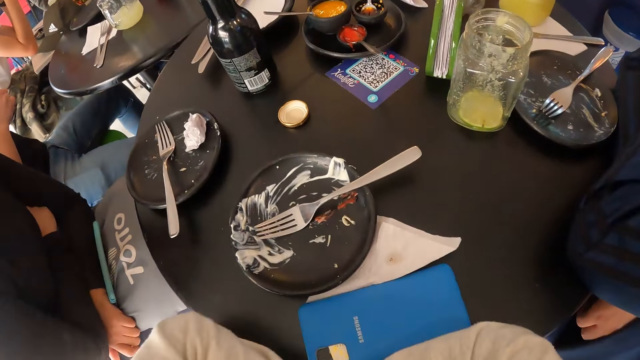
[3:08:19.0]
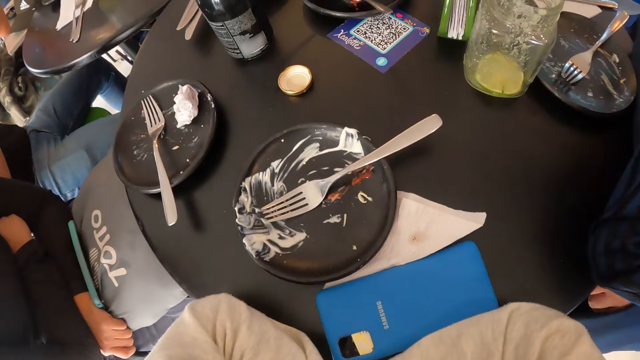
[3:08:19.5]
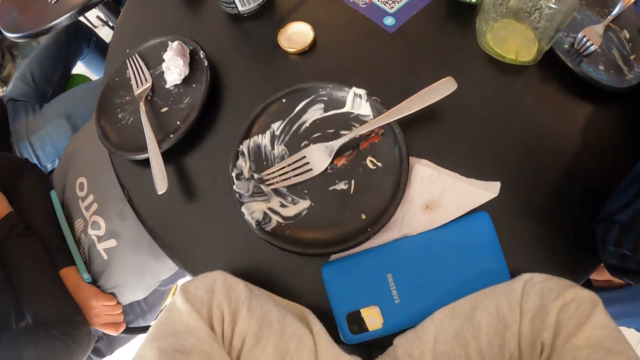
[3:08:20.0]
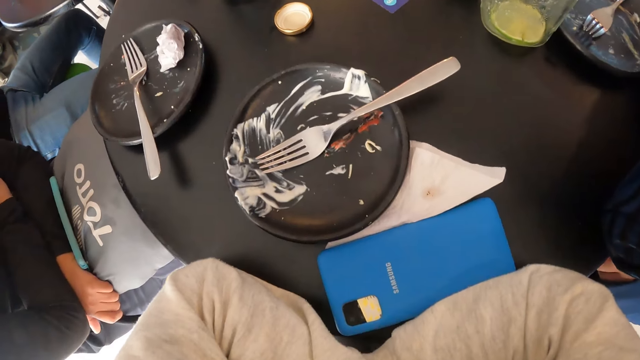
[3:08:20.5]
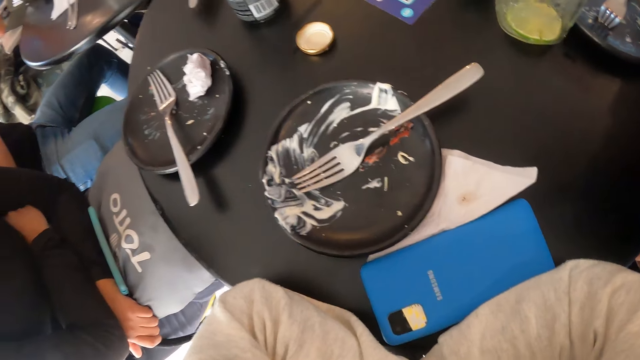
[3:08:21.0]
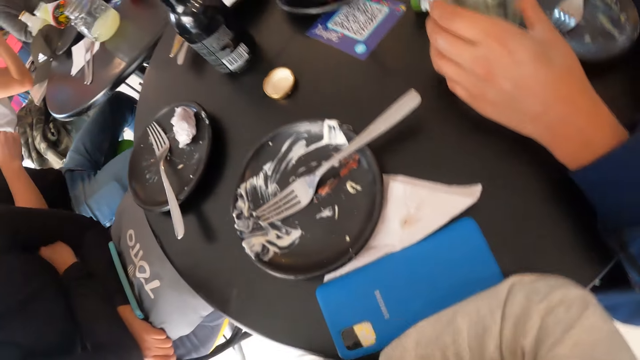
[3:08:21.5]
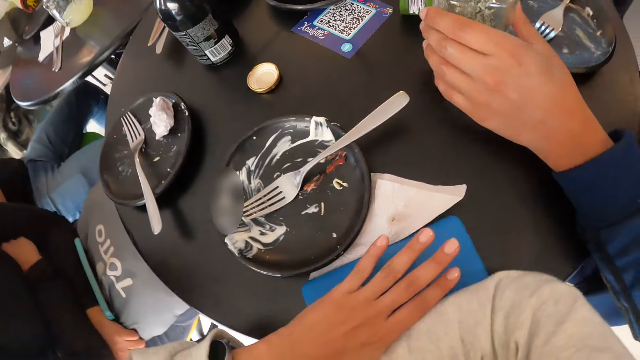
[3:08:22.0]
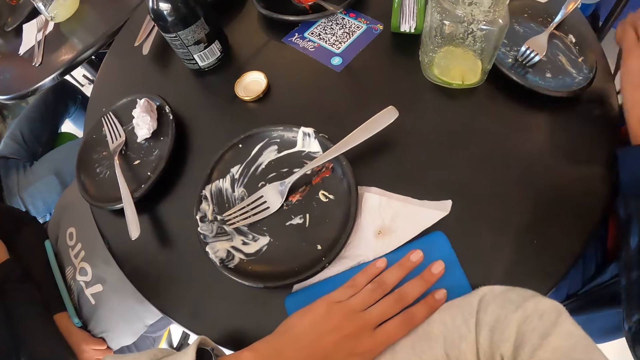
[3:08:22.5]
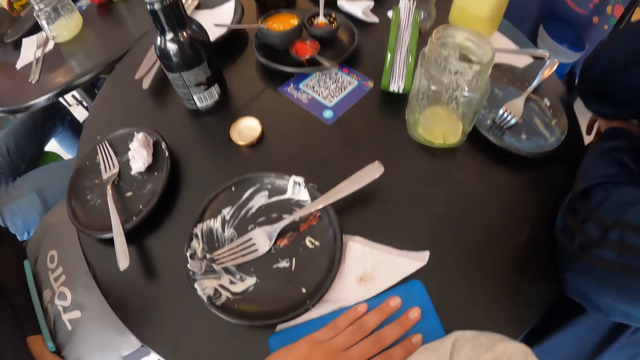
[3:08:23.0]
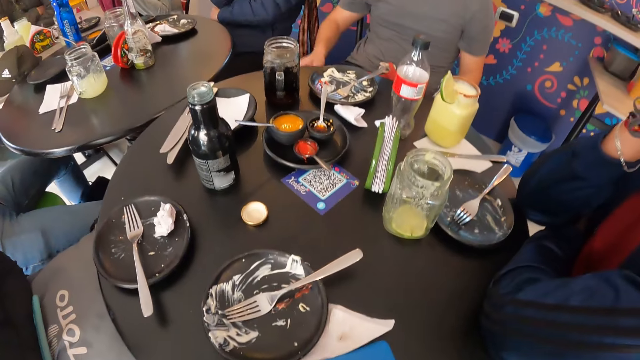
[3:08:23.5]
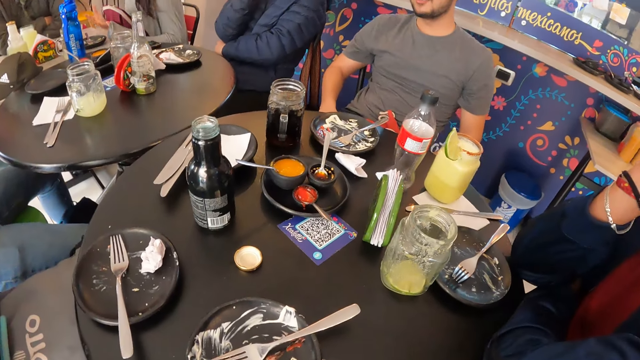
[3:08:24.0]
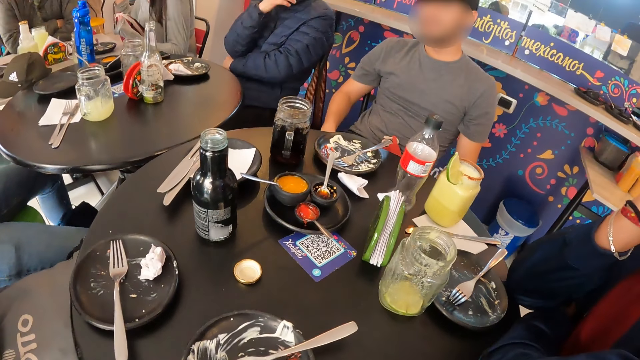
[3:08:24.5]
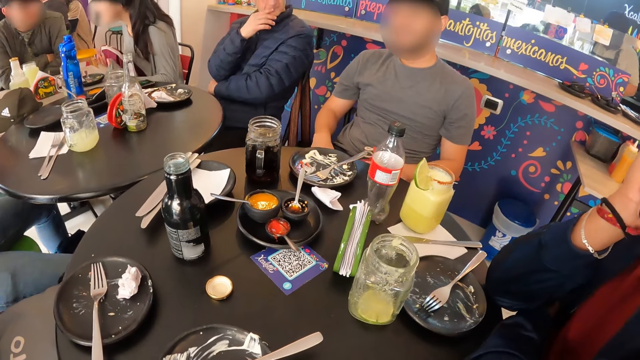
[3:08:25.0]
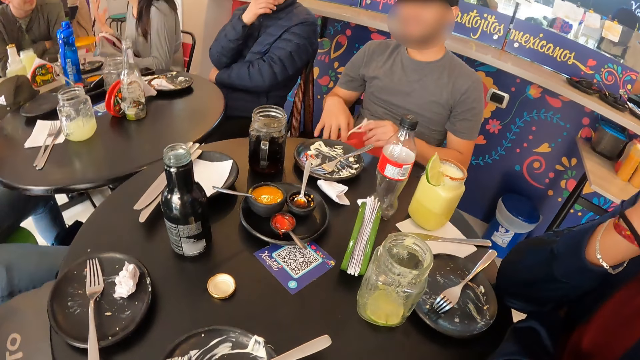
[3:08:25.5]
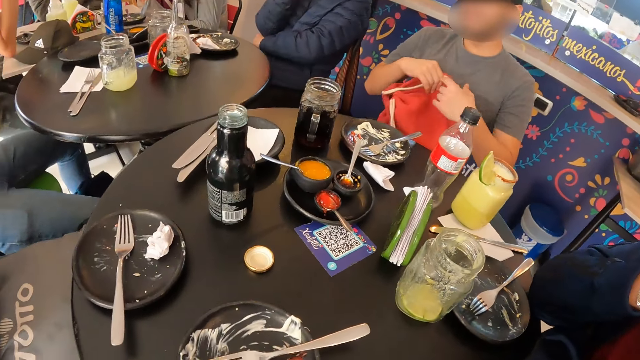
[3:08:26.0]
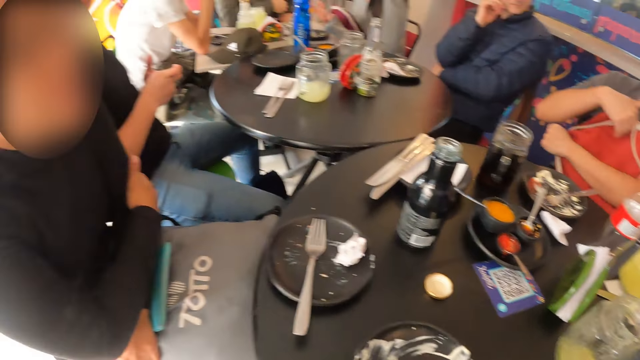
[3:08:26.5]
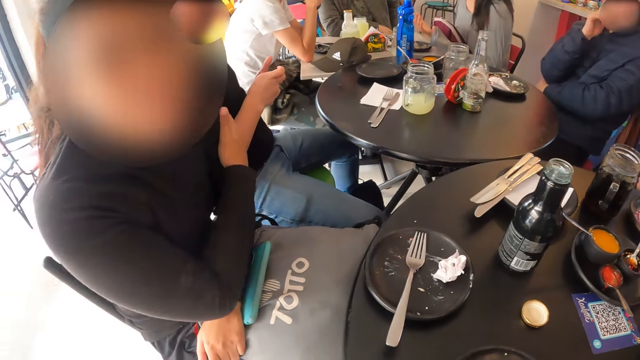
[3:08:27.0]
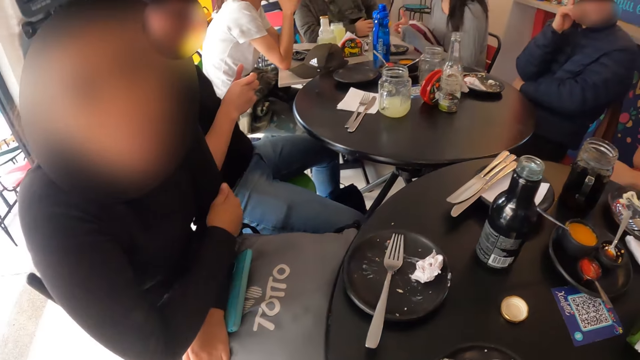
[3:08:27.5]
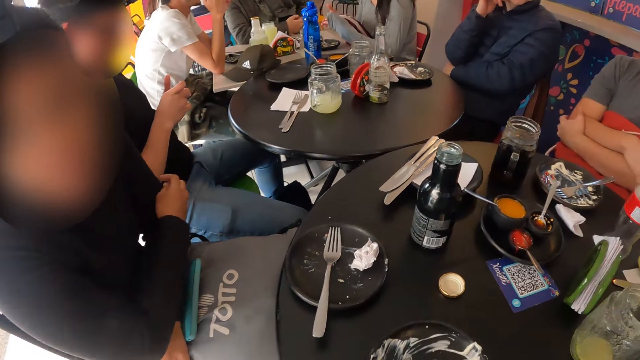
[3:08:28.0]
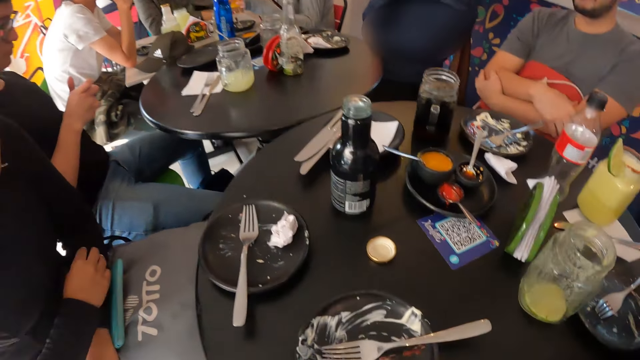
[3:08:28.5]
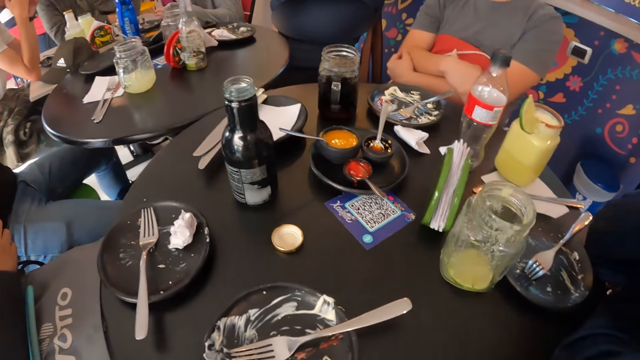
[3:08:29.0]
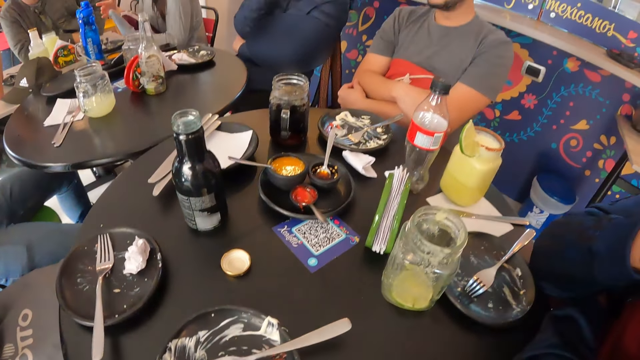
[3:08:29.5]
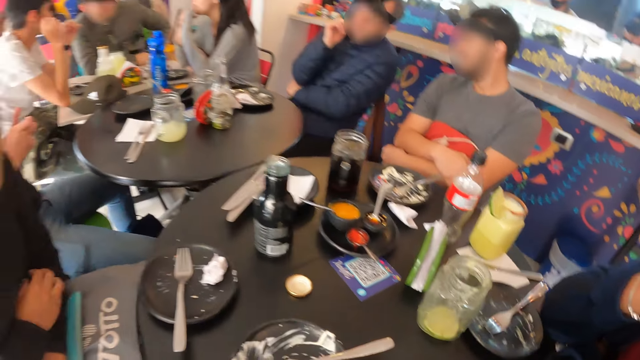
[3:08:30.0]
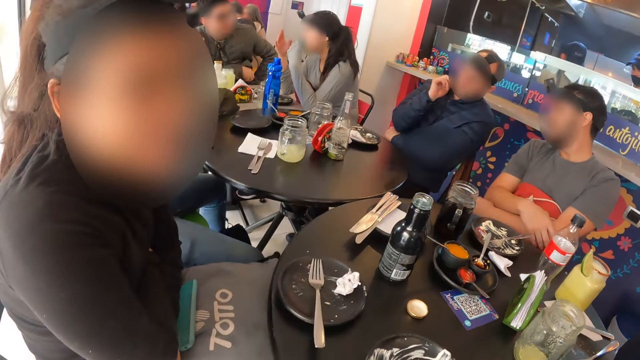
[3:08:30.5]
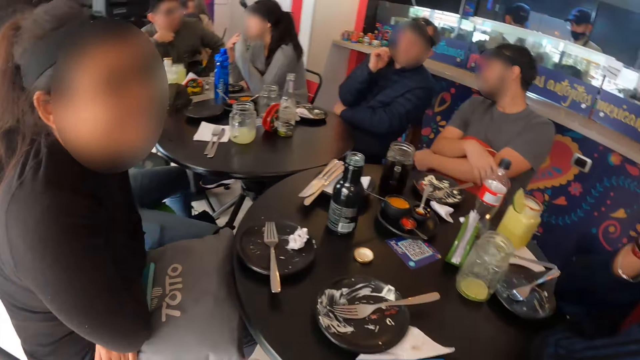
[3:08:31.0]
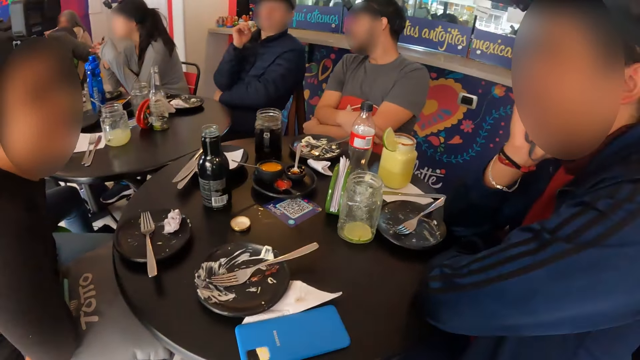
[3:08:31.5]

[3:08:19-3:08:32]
A man touches the cup on the table with his left hand. The camera wearer touches the mobile phone on the table with her left hand. She holds the phone. She interacts with a group of people. Another man moves a bag on his body with both hands. The other man holds the bag. A woman interacts with the camera wearer.

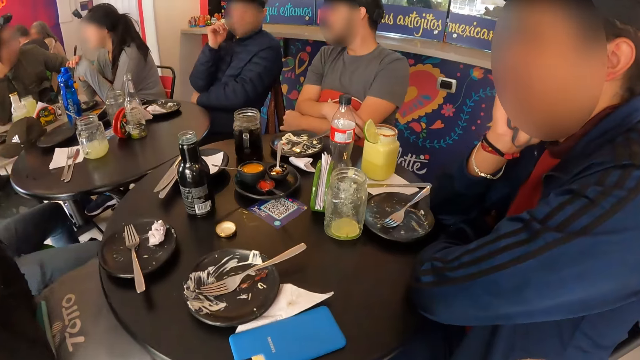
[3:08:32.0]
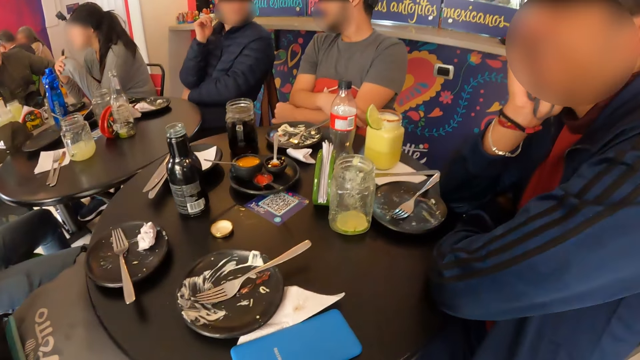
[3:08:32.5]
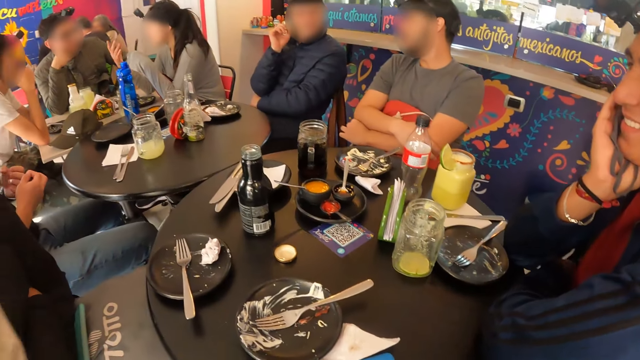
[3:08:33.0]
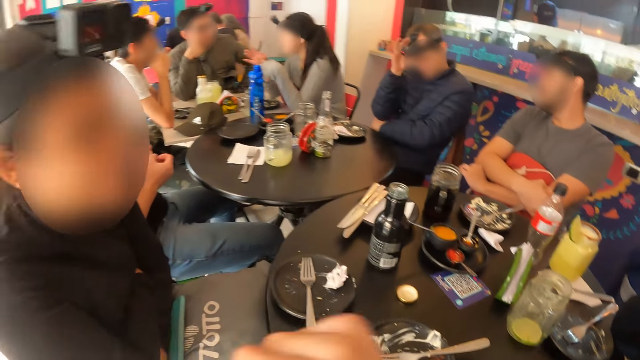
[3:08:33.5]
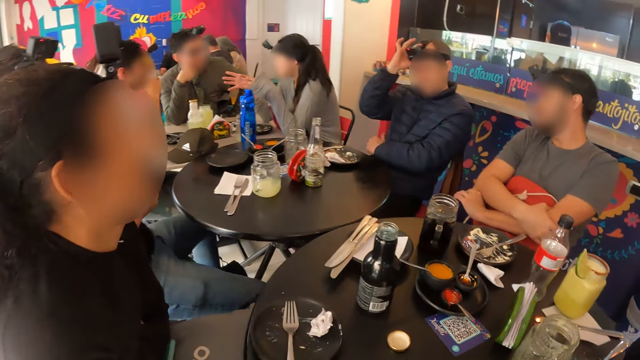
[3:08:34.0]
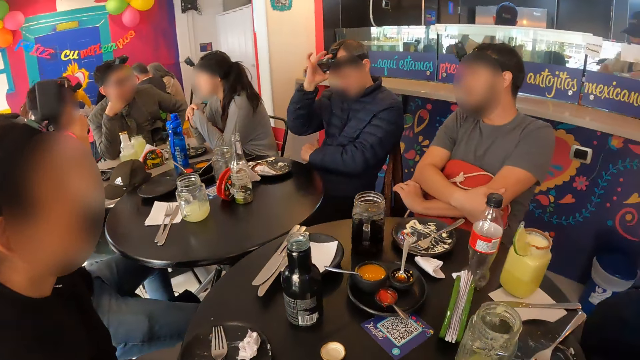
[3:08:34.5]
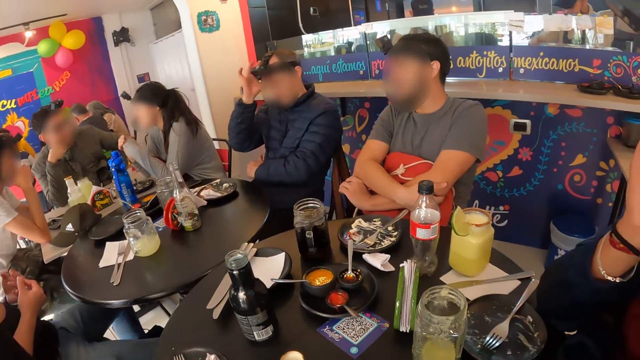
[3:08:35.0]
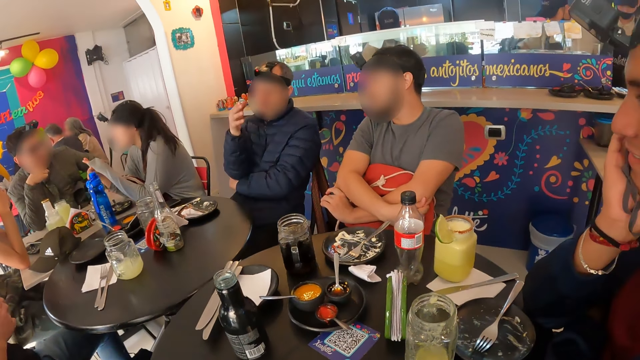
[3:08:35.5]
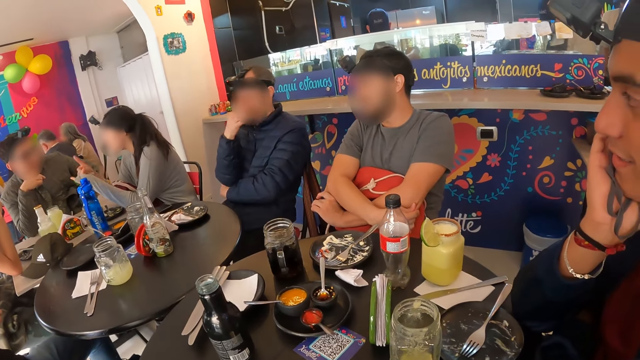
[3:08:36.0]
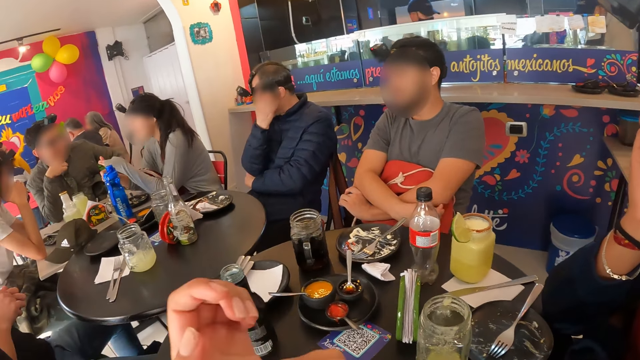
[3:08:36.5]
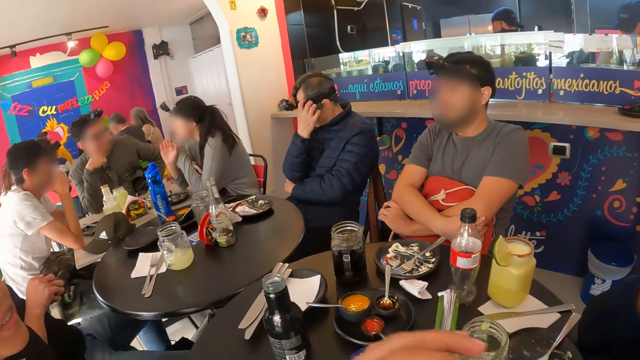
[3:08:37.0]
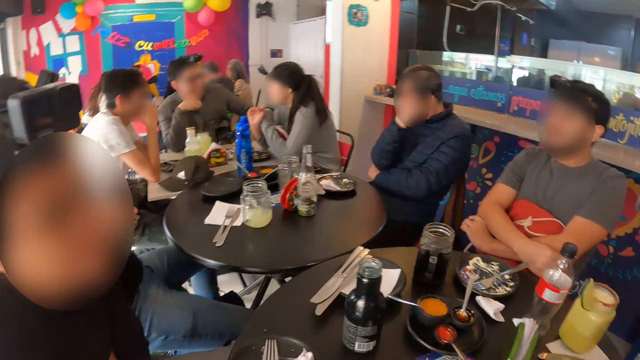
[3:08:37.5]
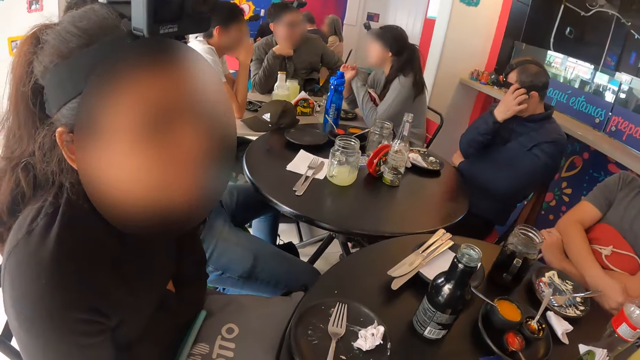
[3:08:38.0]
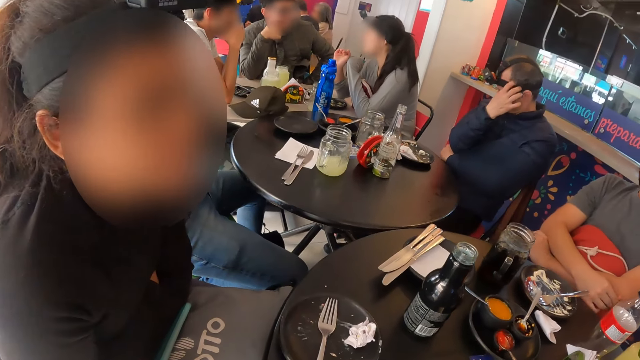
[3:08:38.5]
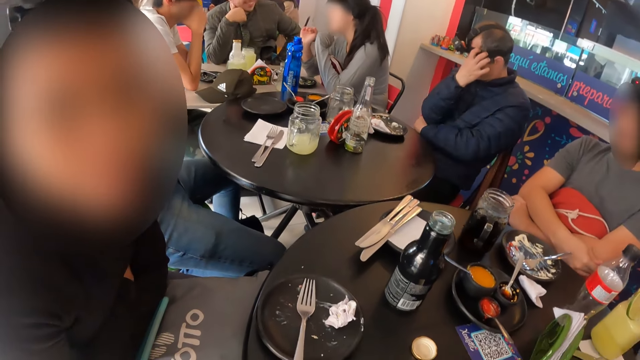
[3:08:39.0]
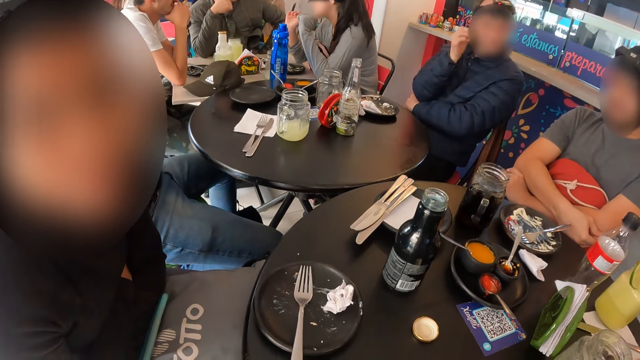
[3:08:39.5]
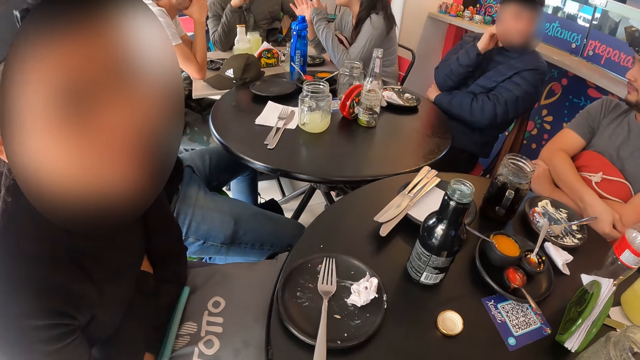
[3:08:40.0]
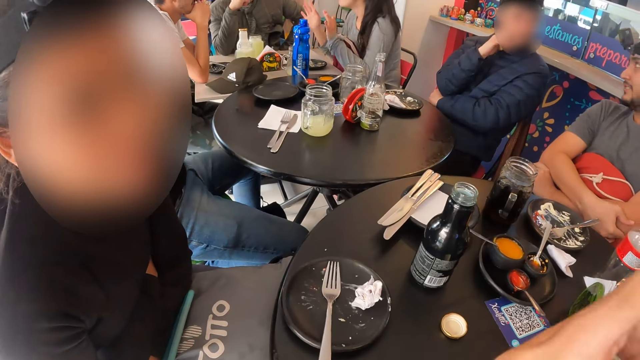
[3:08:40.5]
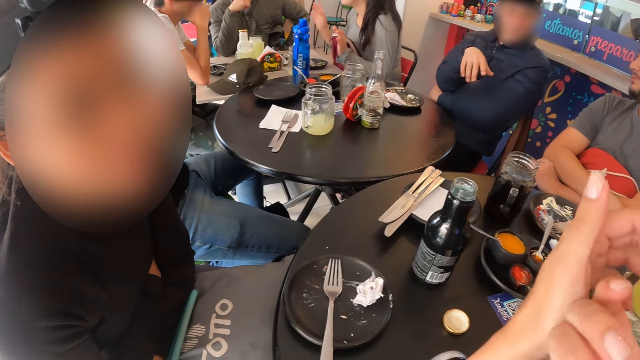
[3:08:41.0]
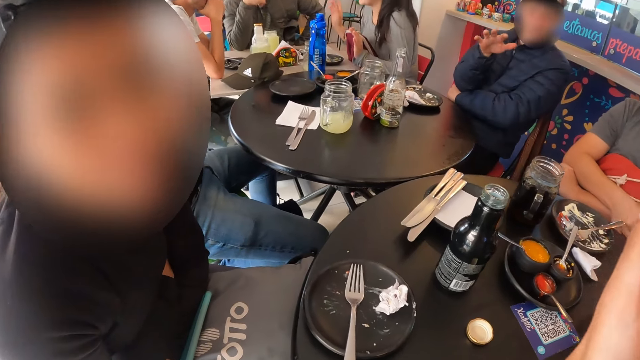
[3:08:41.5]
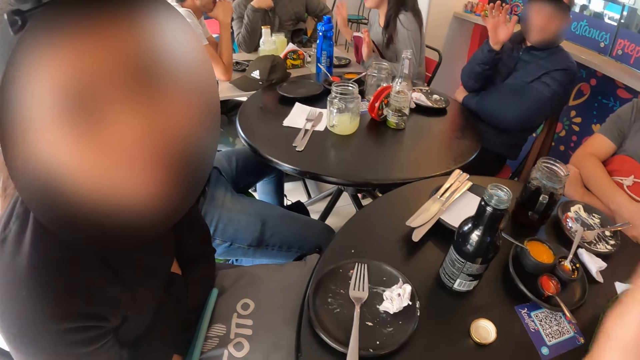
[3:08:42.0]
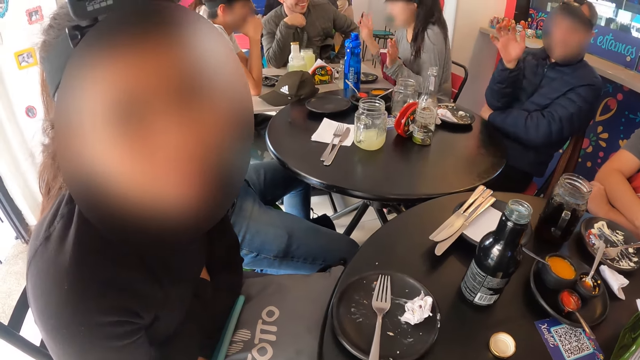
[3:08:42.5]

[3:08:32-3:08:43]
The camera wearer interacts with the woman and the man.
